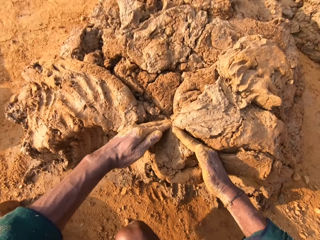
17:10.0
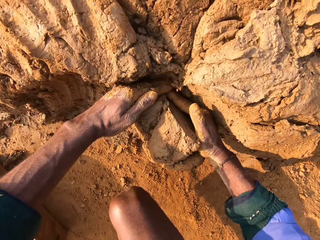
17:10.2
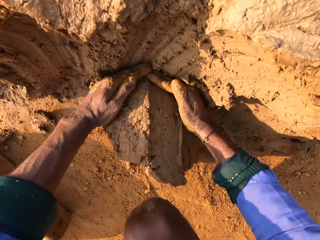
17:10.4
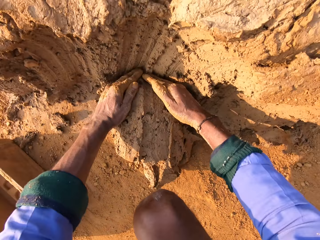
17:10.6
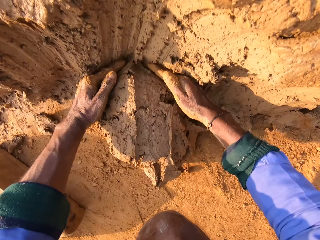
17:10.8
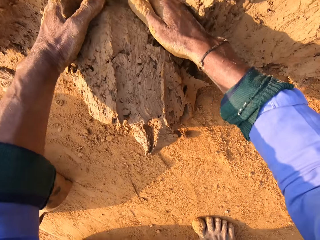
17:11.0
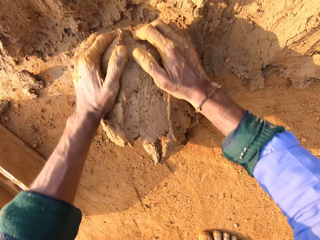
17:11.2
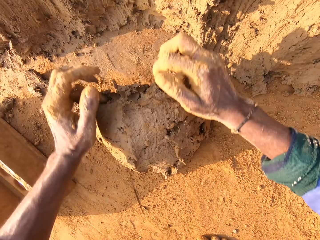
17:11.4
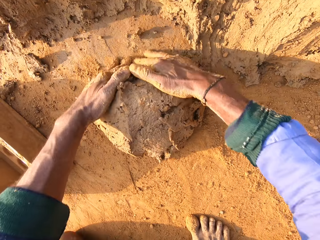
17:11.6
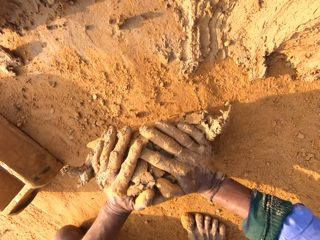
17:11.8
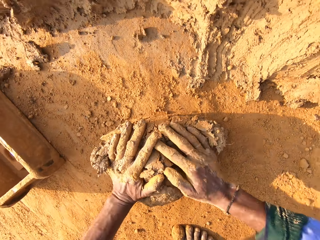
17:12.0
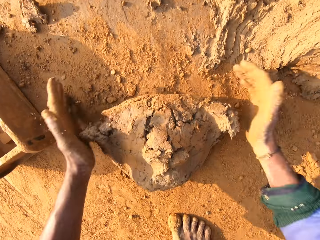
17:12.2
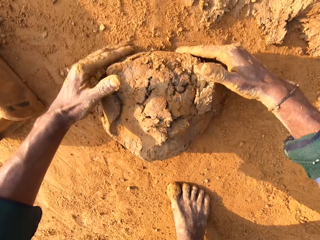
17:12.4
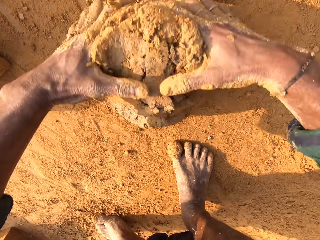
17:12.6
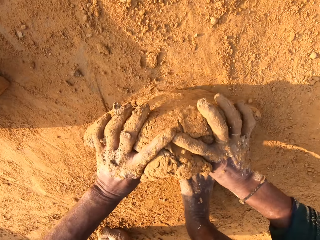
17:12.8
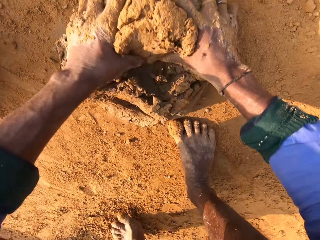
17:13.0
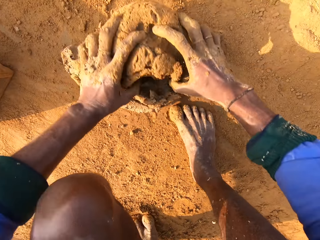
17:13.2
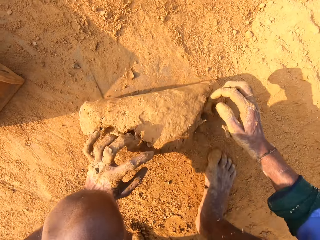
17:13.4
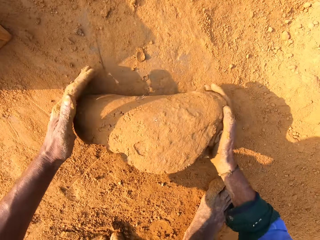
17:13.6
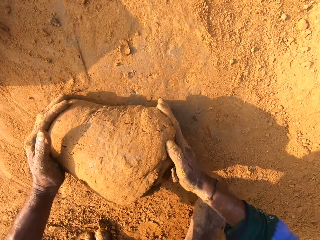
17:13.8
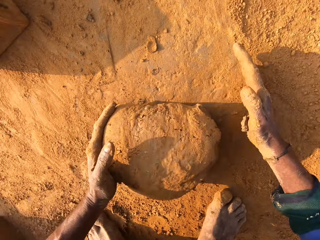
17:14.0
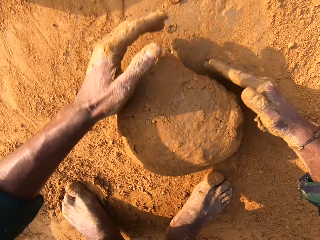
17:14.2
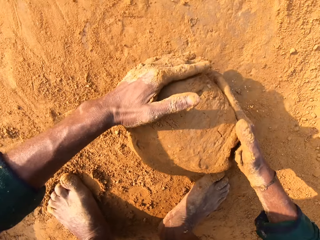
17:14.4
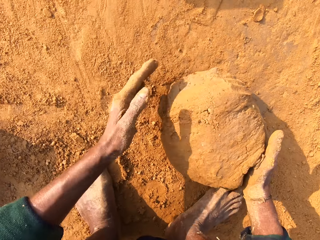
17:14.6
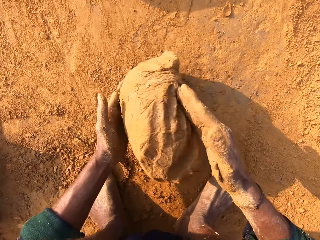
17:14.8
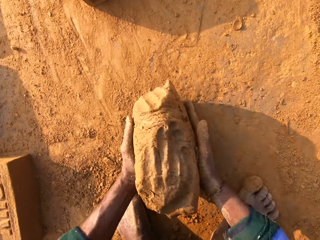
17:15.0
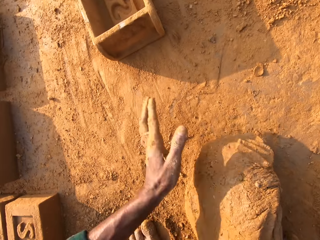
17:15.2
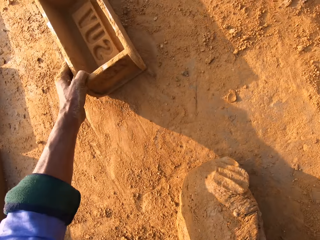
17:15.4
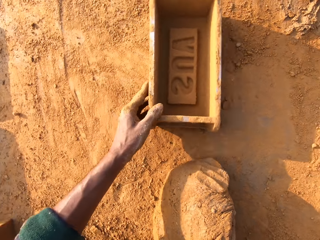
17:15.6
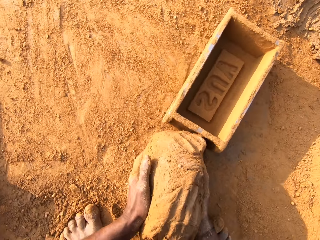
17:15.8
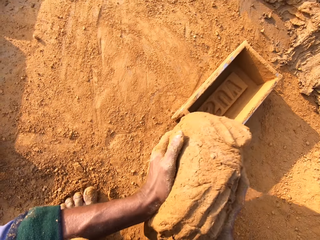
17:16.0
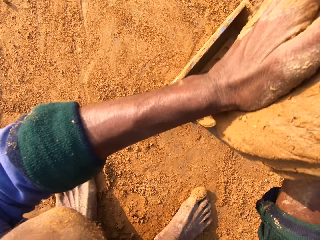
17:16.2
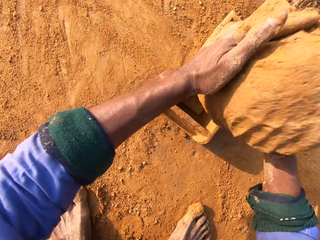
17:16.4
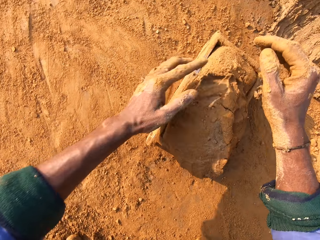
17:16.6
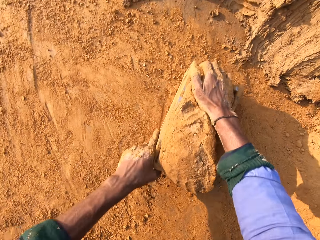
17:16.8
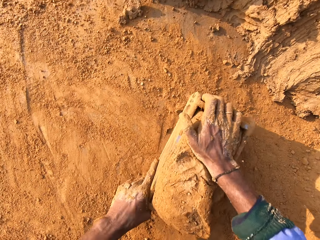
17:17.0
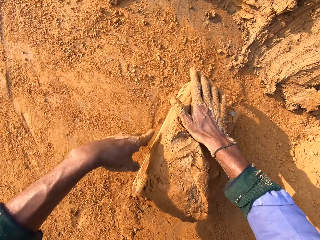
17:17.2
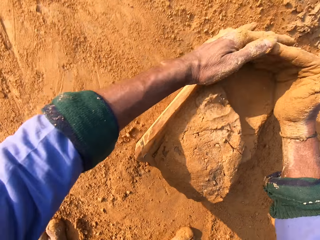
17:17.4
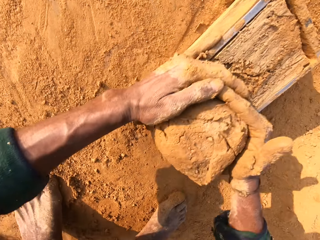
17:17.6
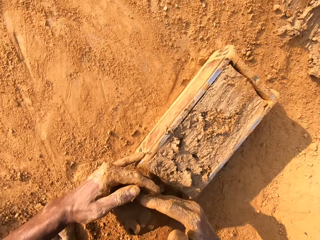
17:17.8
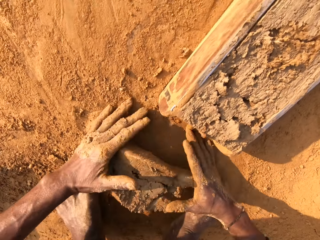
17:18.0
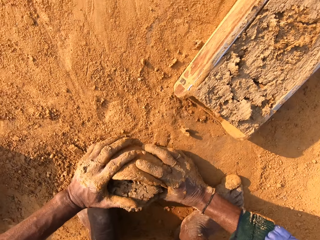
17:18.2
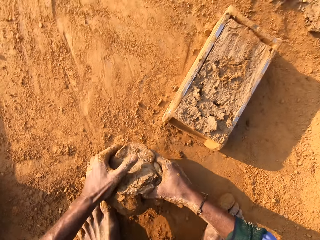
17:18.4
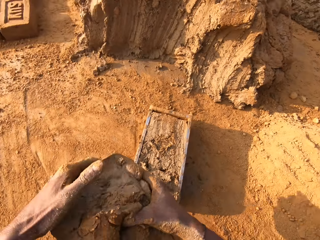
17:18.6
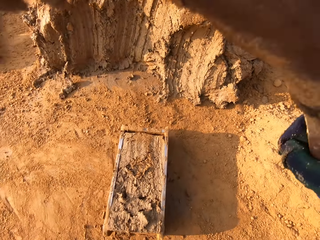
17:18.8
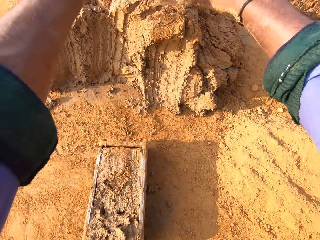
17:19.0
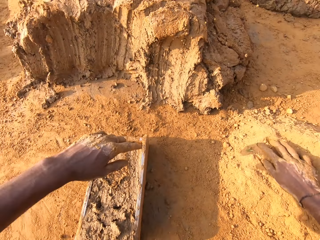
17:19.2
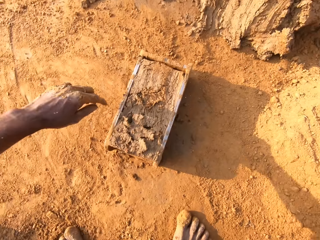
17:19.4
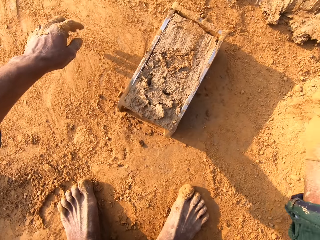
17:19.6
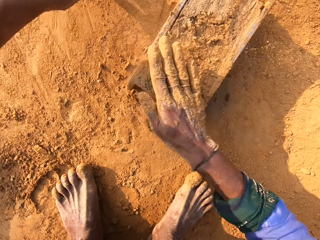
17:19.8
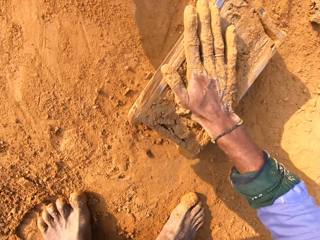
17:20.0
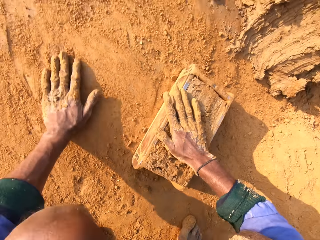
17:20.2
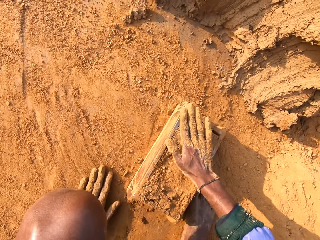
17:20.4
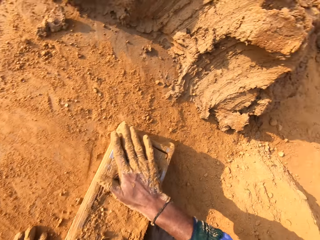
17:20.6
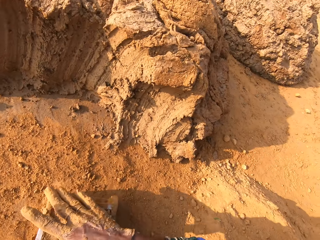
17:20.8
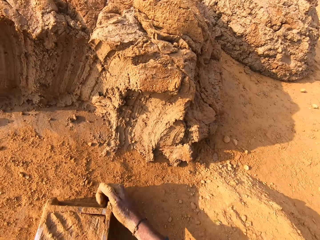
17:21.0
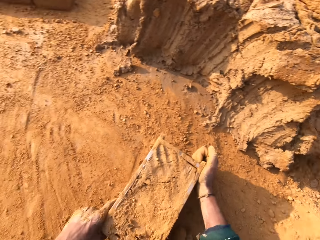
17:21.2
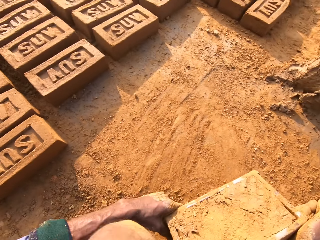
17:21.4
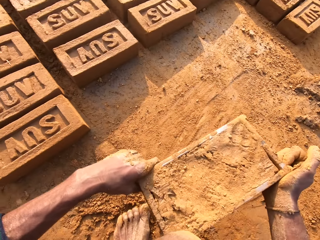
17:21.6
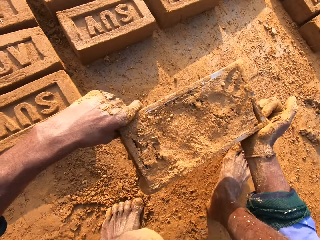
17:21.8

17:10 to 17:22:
The camera wearer scoops the clay with the hands. They mold the clay with hands. They roll the clay on the ground. They move the brick mould closer. They throw the clay into the brick mould. They remove the excess clay from the brick mould. They throw the small clay on the big clay. They tap the clay in the molding box. They wipe the hands with the soil.

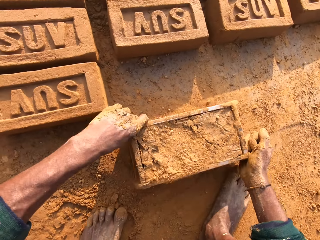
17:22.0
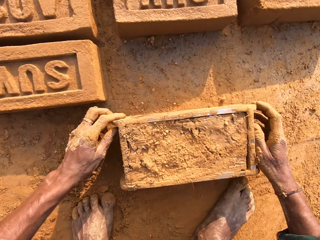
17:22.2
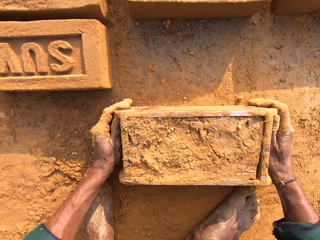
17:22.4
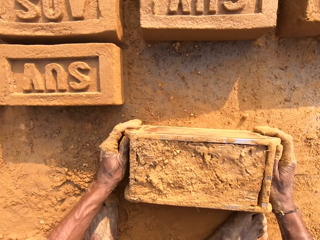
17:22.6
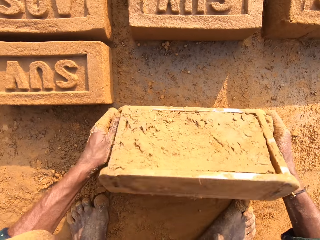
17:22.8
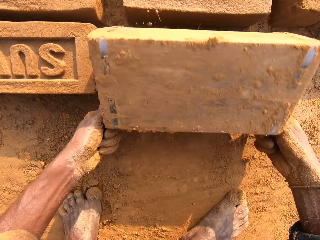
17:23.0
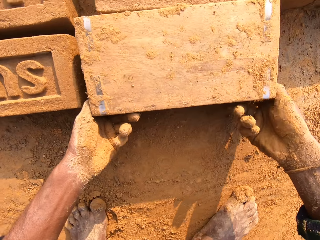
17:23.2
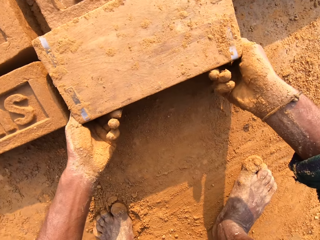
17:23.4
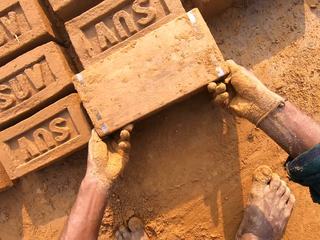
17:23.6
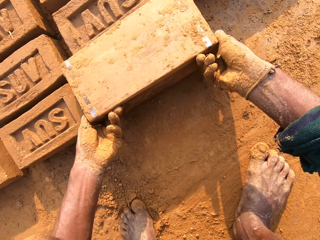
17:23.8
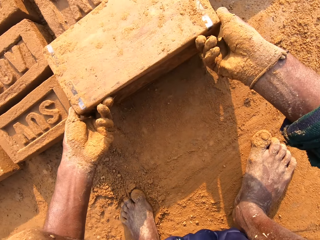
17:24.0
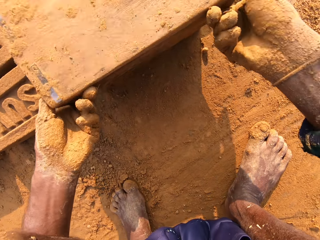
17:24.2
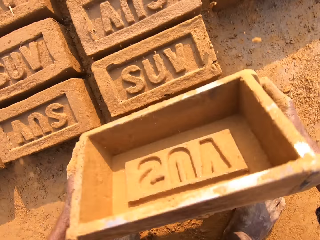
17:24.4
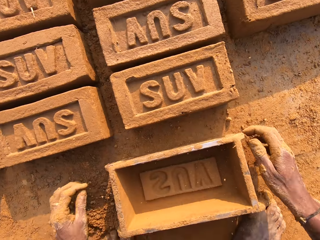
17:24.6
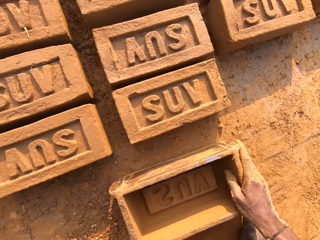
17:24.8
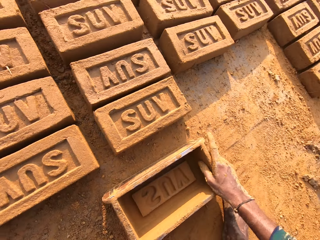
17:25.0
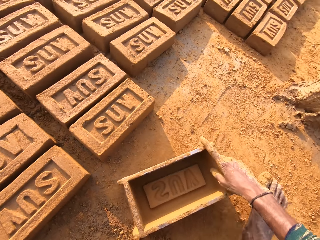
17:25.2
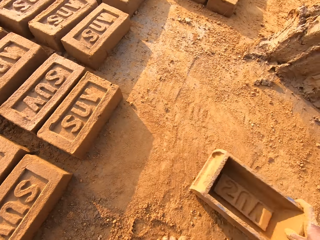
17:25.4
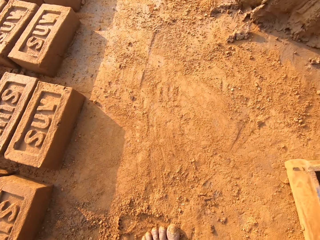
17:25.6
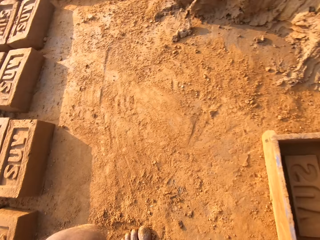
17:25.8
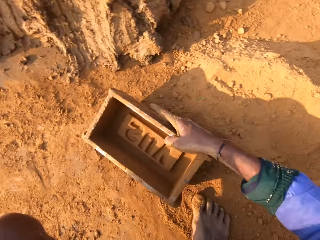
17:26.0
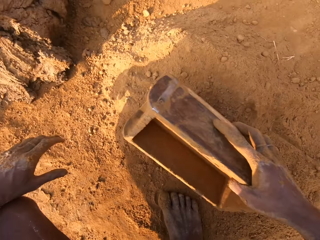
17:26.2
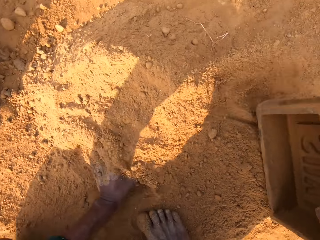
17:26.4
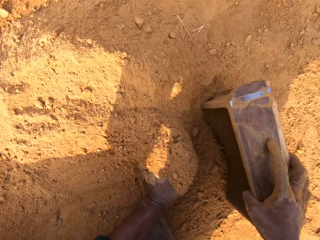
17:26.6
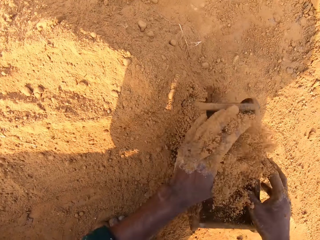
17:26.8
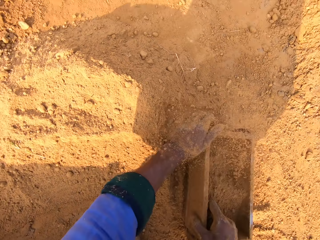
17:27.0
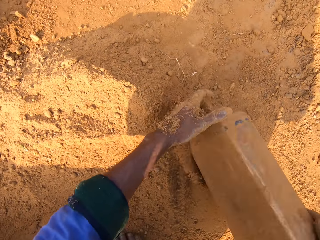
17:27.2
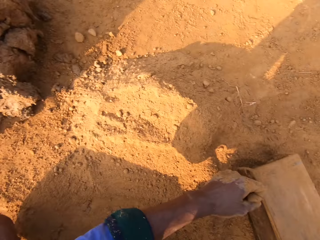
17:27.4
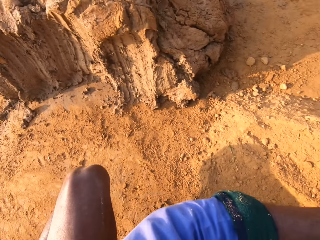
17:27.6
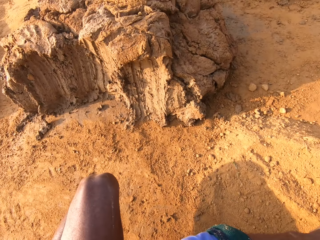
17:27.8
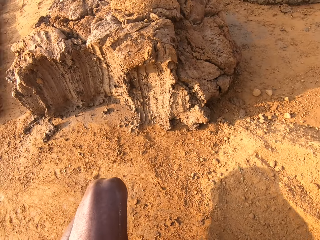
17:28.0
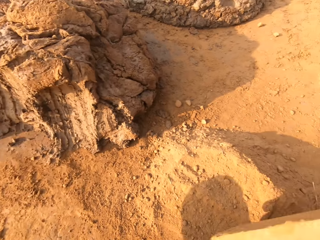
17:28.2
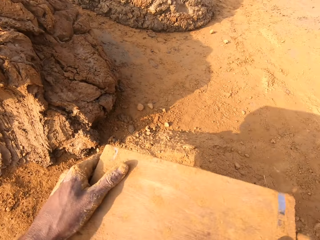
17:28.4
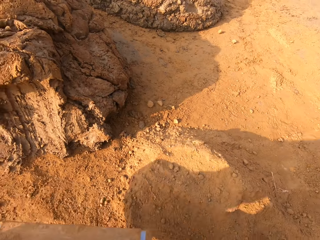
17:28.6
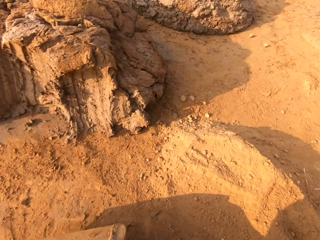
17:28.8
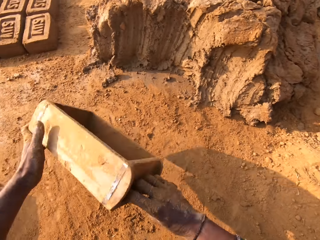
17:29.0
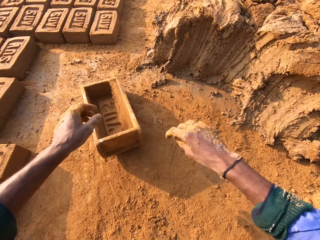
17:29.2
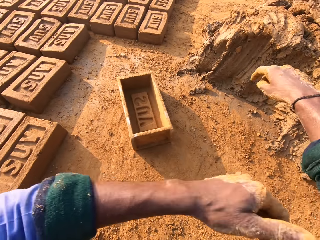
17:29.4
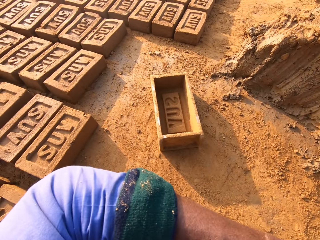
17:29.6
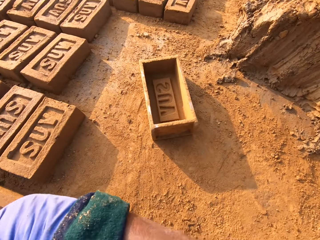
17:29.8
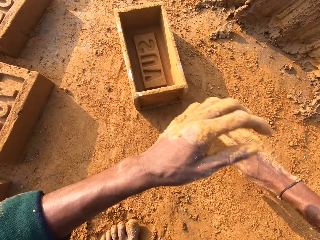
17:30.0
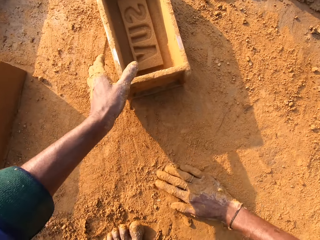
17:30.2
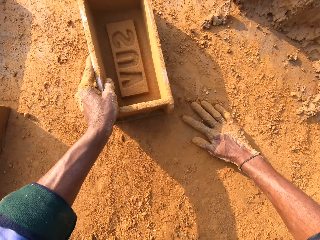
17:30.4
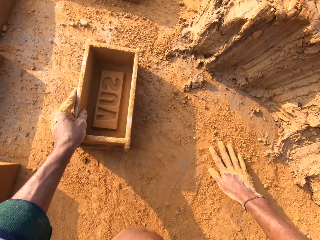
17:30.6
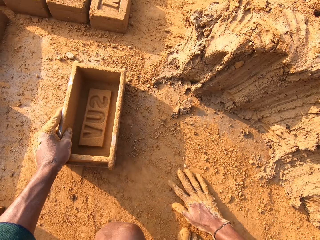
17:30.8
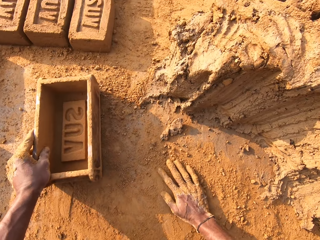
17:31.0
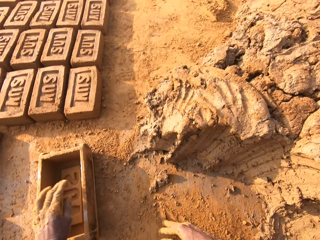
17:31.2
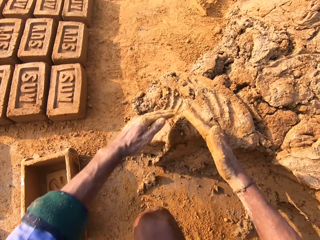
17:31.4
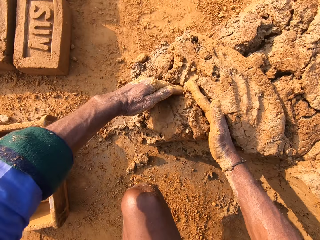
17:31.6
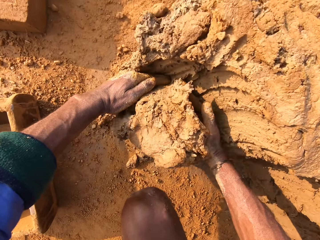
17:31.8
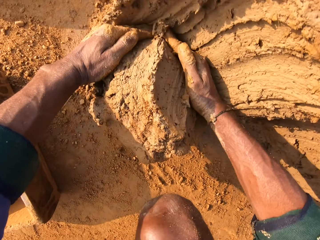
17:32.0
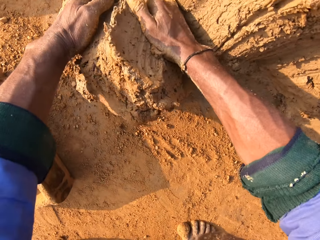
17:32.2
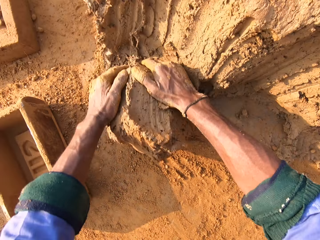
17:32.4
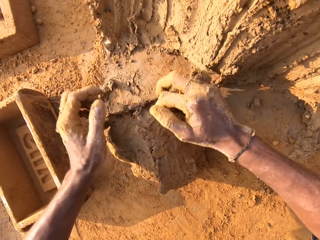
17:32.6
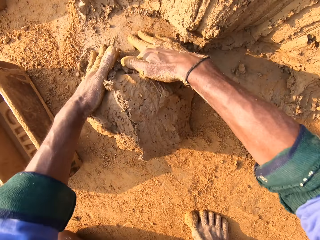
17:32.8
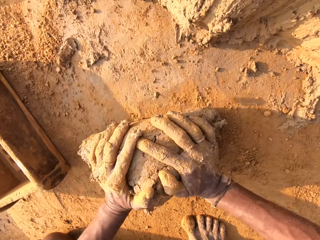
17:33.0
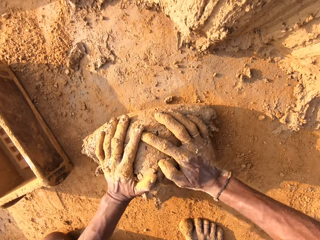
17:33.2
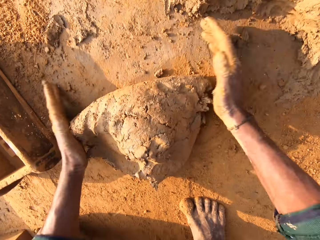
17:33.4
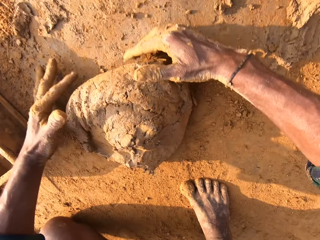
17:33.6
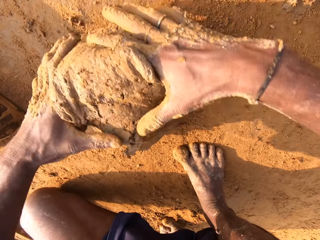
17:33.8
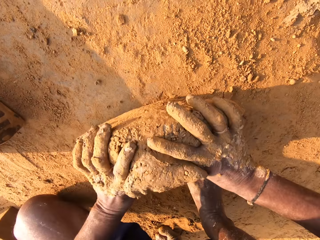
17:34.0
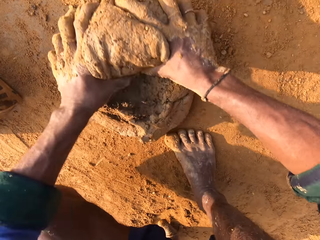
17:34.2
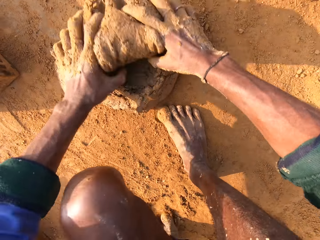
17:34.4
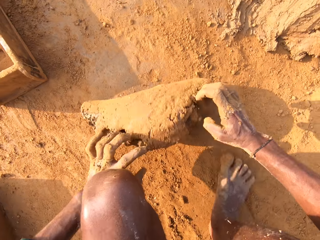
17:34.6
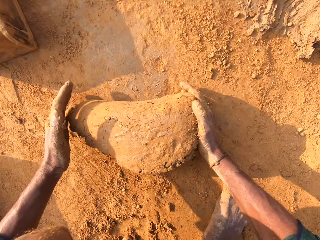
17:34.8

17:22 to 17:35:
The camera wearer moves the brick mould. They pour the clay from the brick mould. They flip the clay molding box on the ground. They remove the brick mould. They put the soil on the brick mould. They pour the soil from the brick mould. They throw the brick mould. They scoop the clay from the ground with hands. They mold the clay with hands. They roll the clay on the ground.
